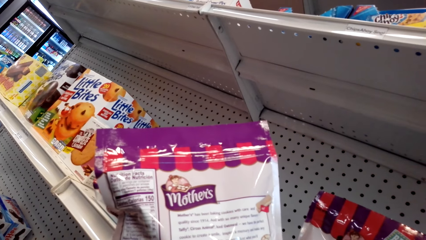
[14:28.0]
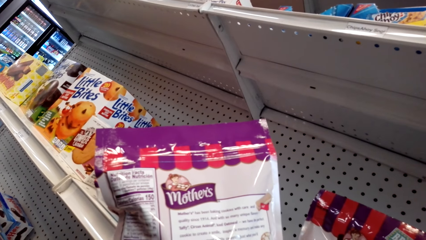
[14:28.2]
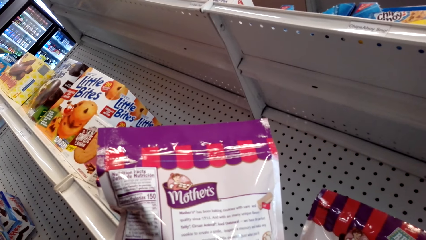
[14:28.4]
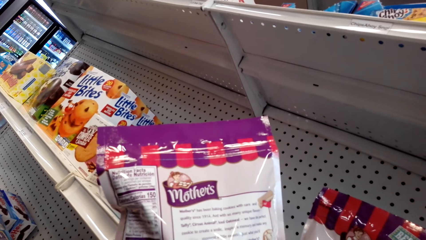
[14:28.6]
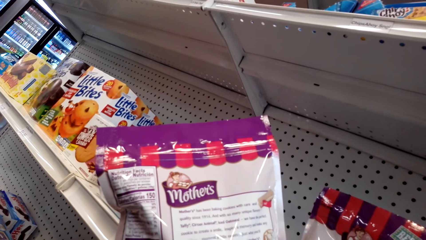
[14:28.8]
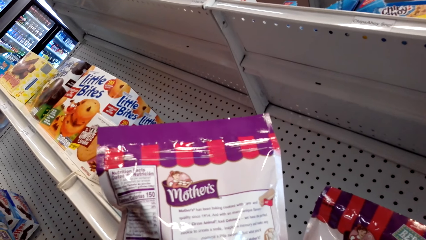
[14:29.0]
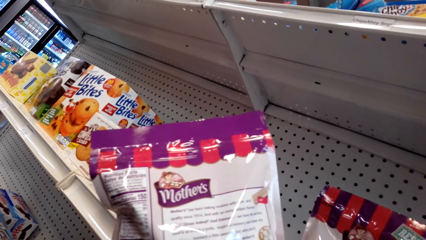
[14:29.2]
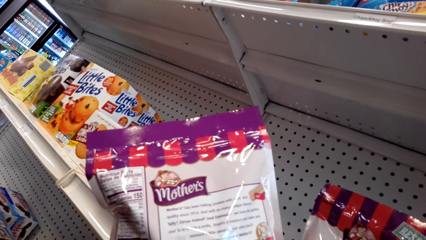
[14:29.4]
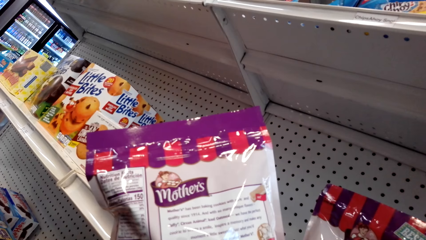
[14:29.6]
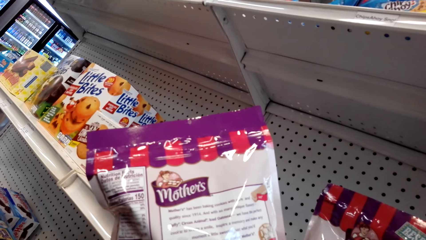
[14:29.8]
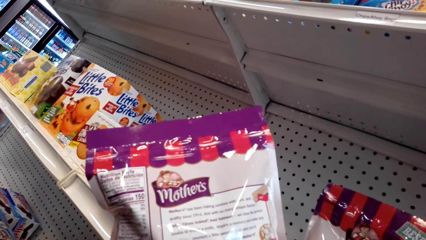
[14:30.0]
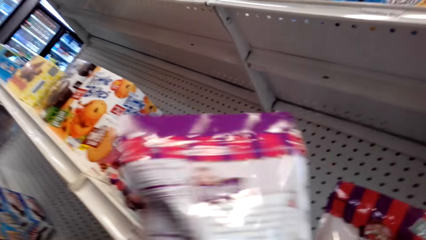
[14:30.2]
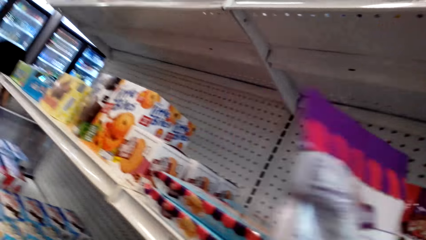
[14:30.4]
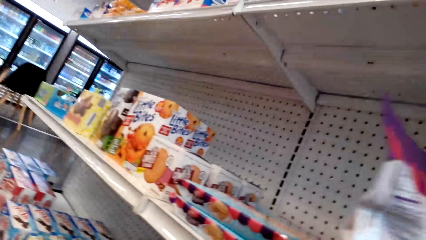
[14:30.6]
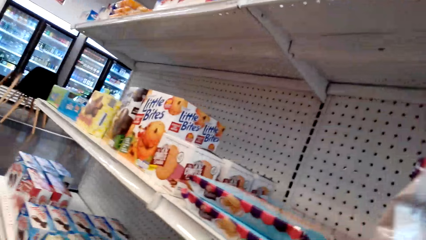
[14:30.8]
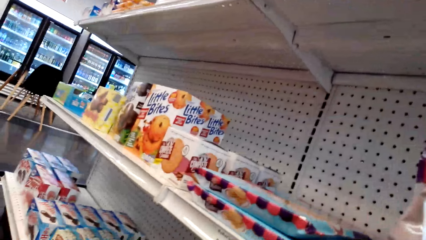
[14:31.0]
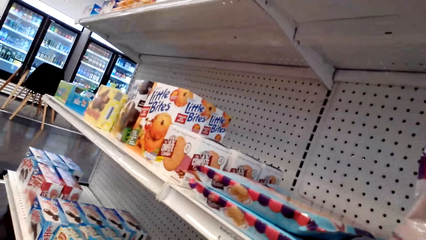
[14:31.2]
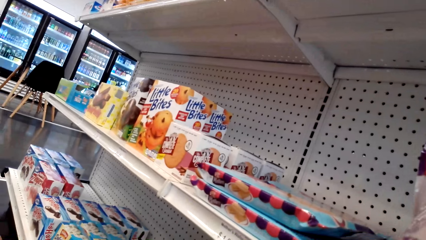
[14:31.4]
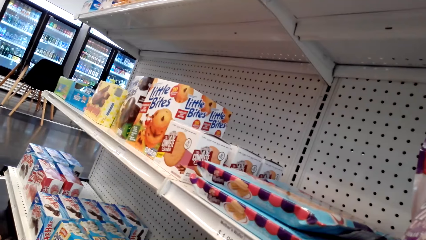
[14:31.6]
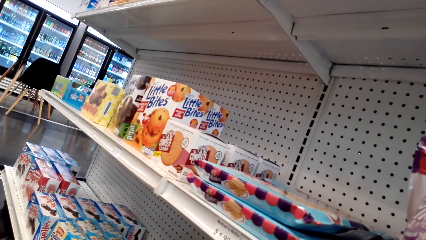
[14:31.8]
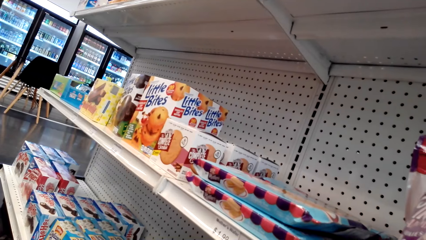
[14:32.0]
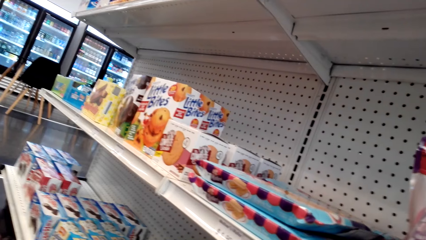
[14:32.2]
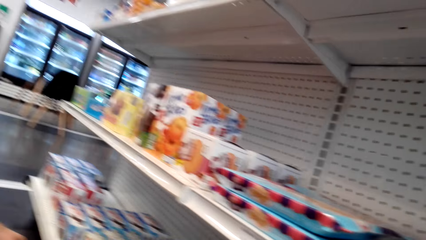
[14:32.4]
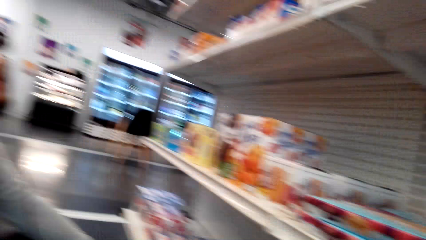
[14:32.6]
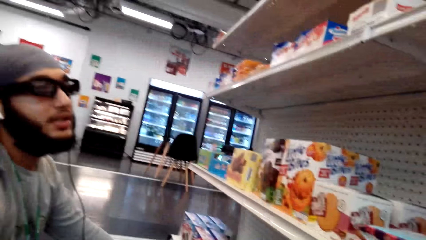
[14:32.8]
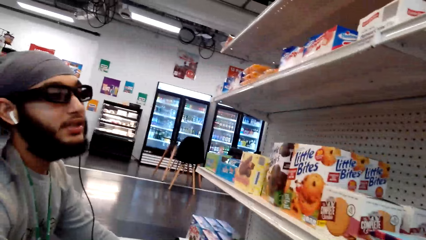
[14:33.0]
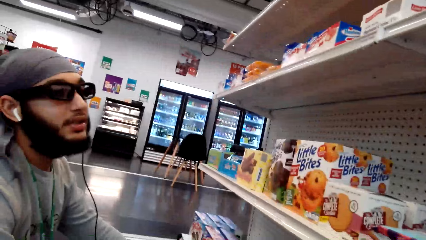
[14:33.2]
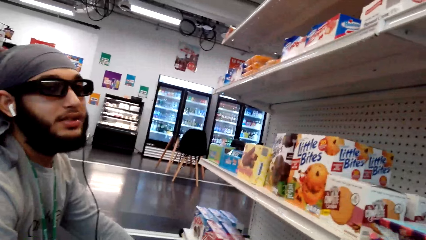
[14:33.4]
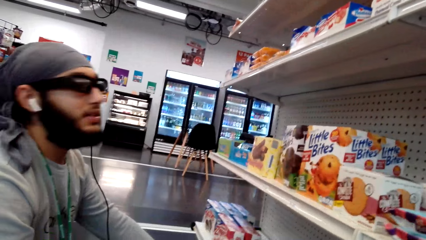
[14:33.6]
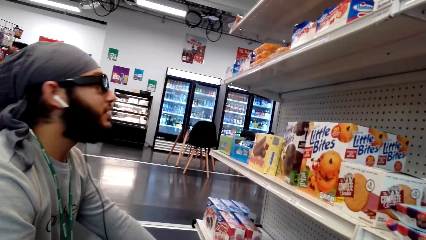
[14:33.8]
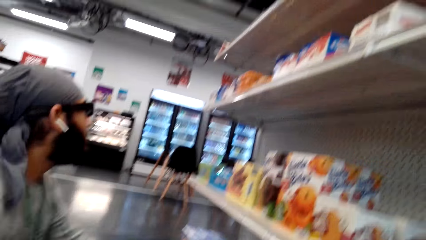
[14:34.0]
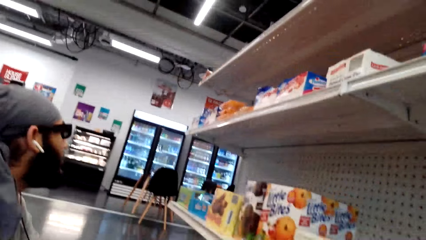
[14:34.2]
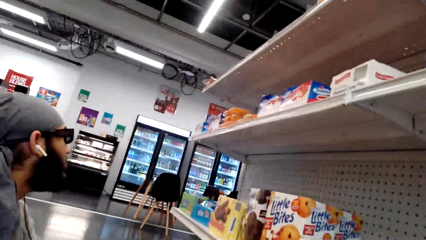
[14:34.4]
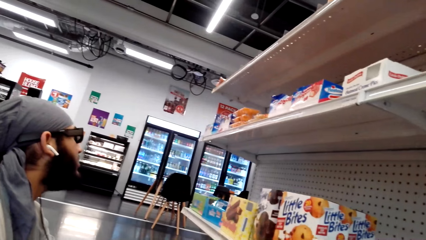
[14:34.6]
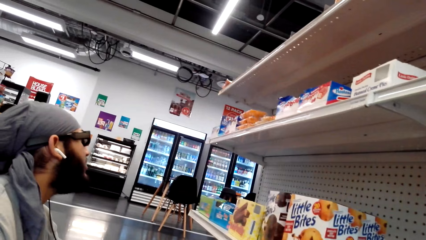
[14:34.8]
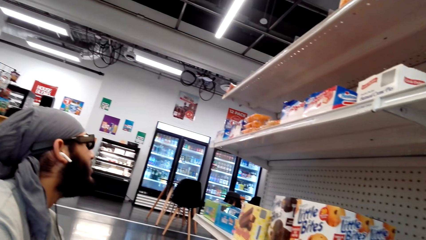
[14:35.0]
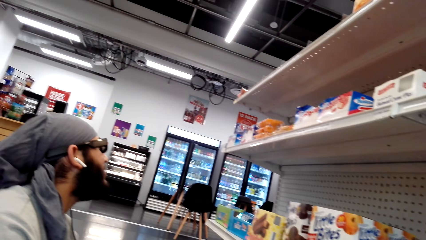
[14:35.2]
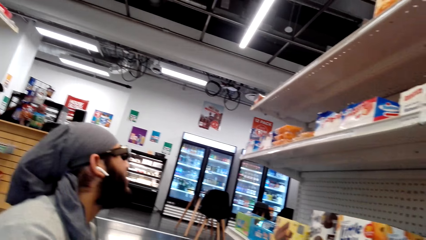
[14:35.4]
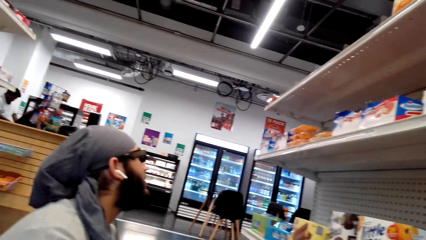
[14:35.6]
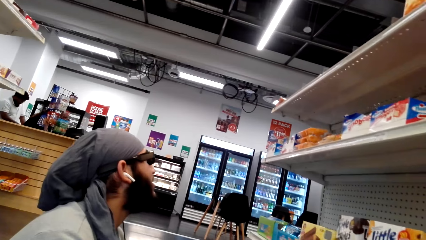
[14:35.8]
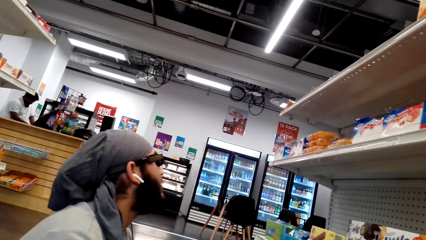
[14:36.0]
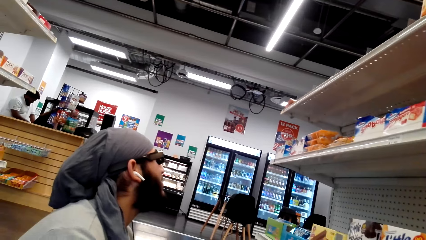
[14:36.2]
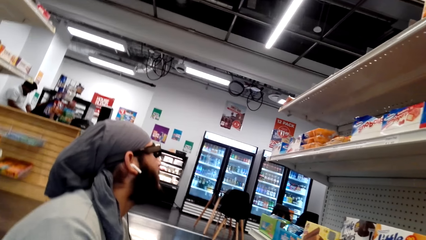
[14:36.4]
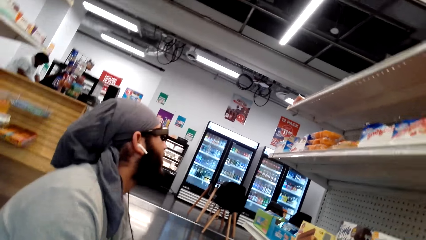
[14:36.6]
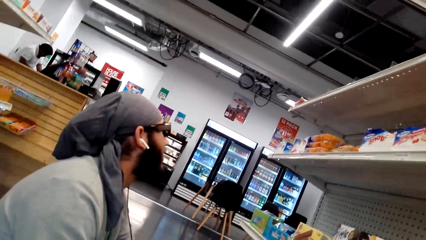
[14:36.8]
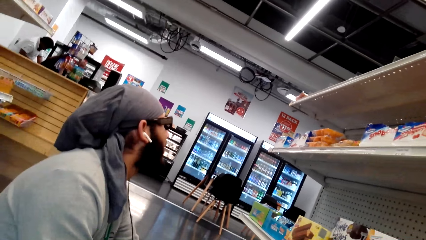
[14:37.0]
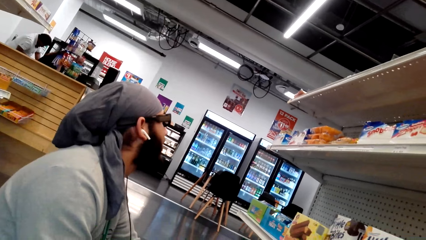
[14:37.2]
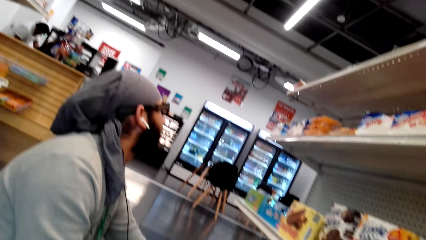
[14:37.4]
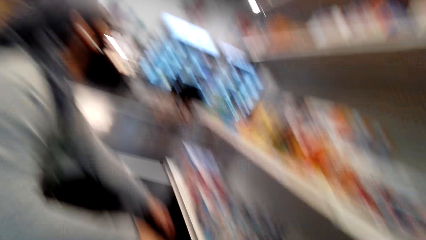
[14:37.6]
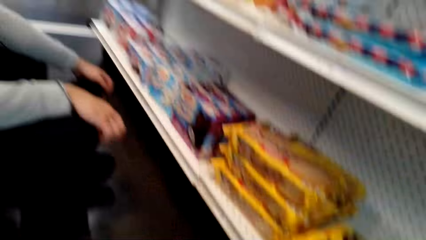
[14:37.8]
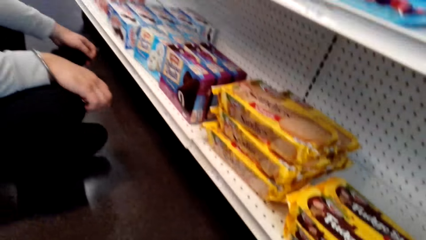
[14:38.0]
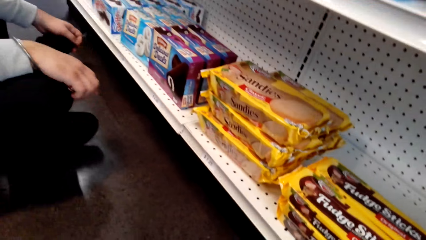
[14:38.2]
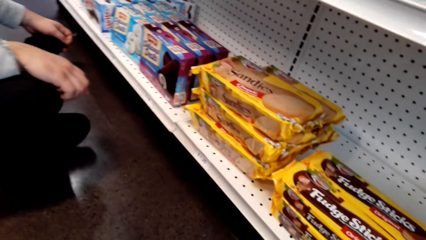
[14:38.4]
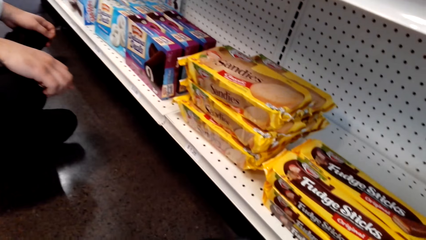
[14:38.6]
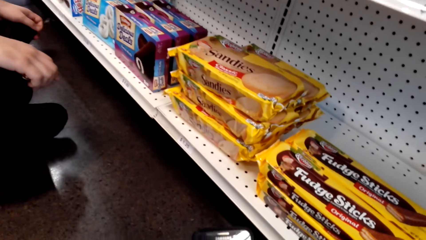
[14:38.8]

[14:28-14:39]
The camera wearer looks at a person.
